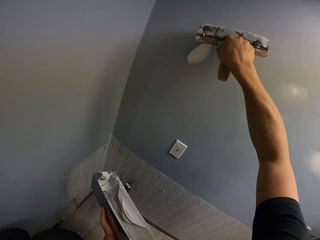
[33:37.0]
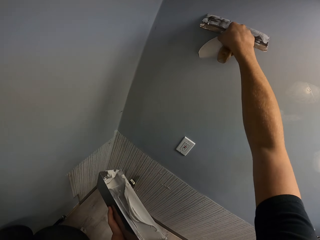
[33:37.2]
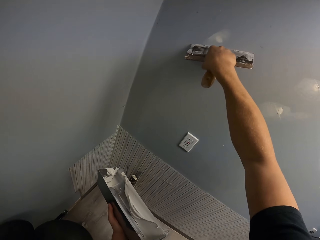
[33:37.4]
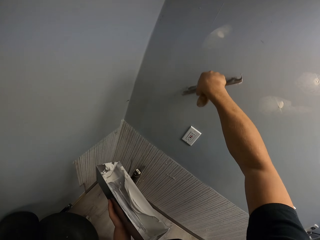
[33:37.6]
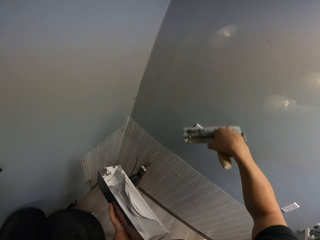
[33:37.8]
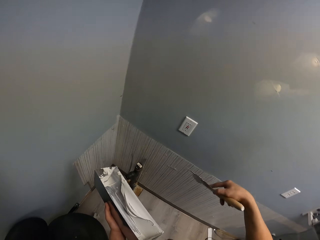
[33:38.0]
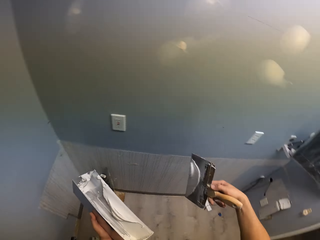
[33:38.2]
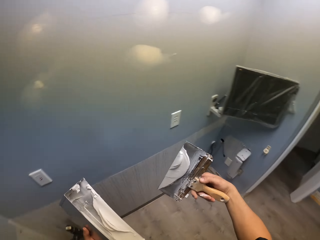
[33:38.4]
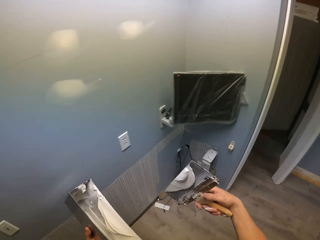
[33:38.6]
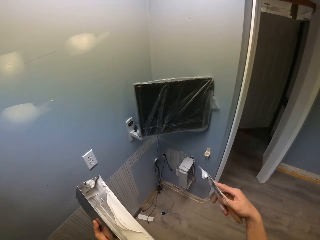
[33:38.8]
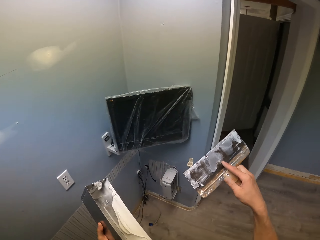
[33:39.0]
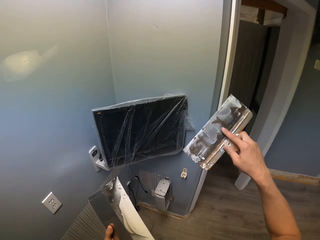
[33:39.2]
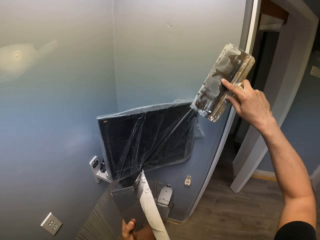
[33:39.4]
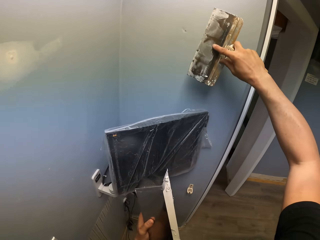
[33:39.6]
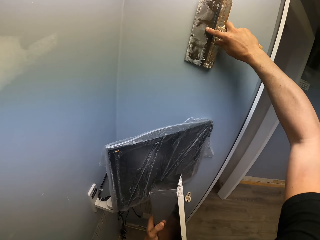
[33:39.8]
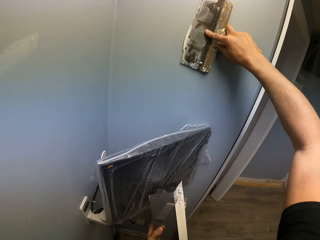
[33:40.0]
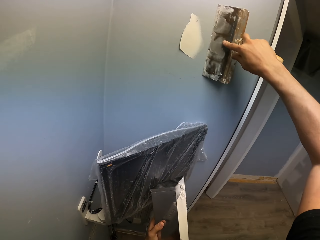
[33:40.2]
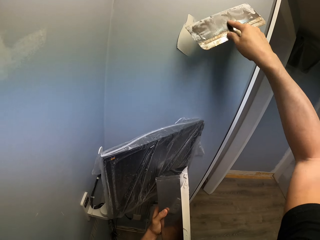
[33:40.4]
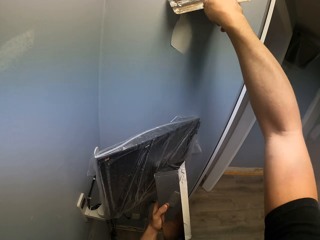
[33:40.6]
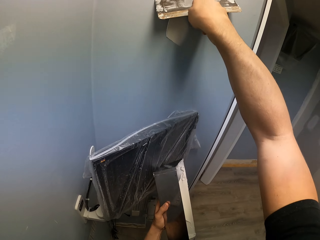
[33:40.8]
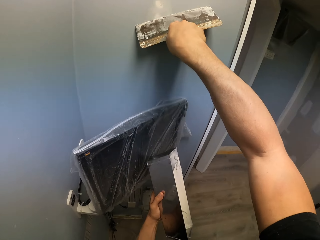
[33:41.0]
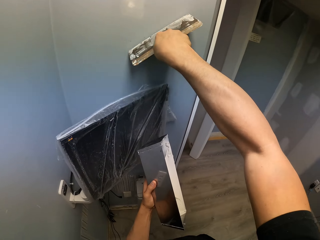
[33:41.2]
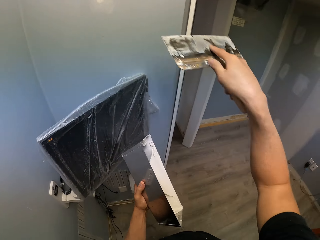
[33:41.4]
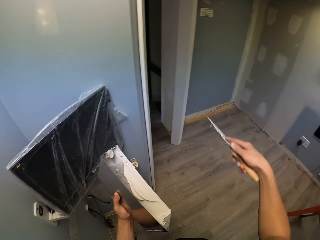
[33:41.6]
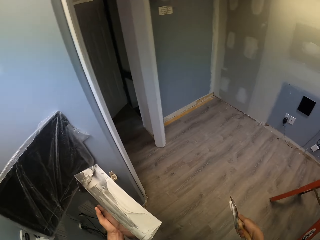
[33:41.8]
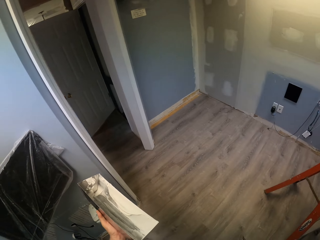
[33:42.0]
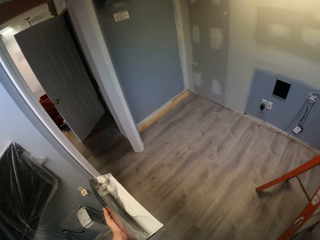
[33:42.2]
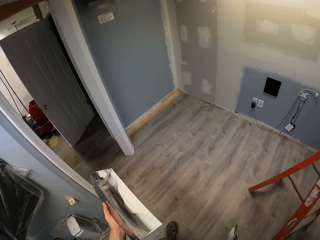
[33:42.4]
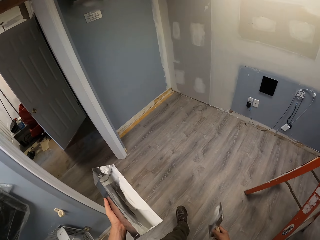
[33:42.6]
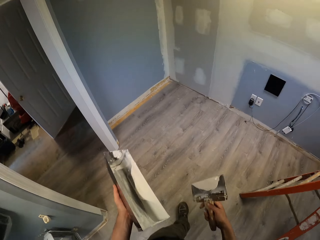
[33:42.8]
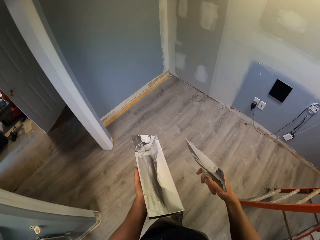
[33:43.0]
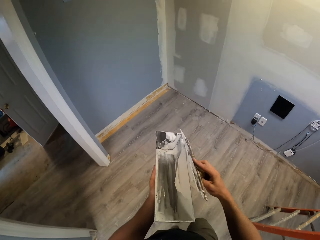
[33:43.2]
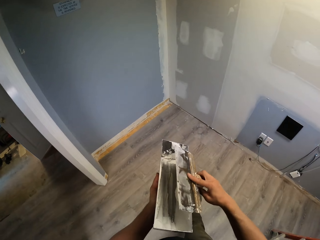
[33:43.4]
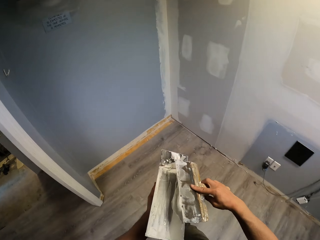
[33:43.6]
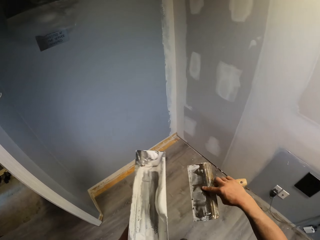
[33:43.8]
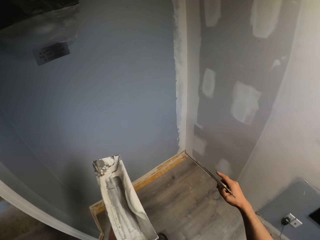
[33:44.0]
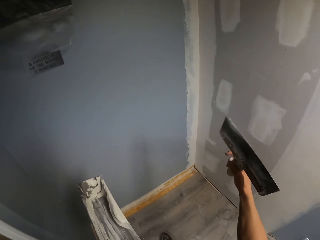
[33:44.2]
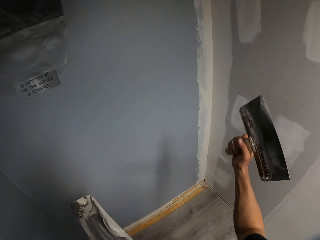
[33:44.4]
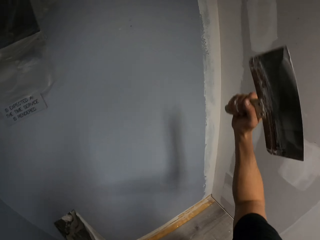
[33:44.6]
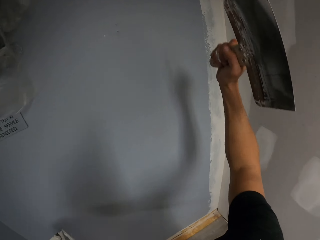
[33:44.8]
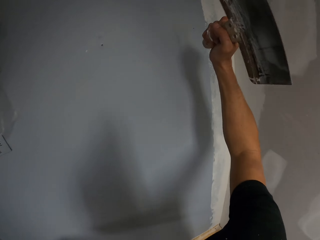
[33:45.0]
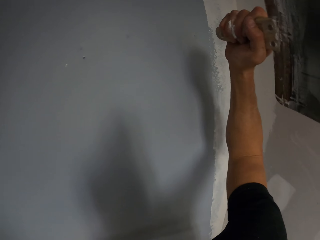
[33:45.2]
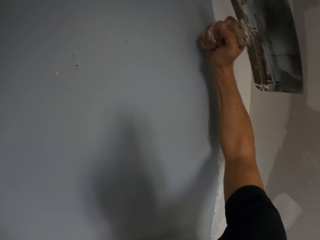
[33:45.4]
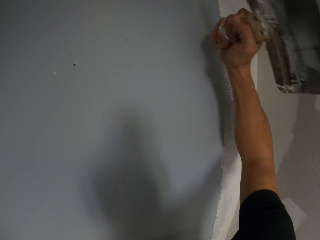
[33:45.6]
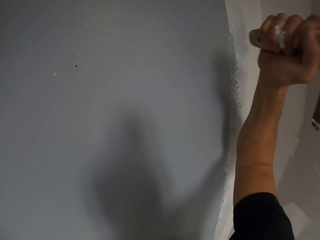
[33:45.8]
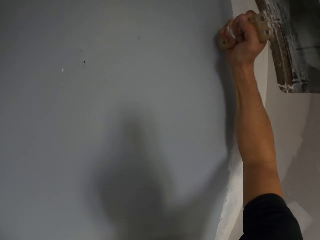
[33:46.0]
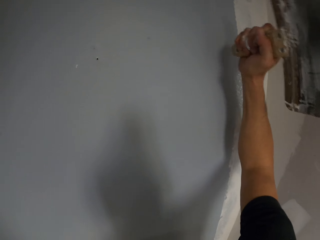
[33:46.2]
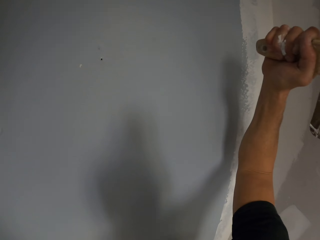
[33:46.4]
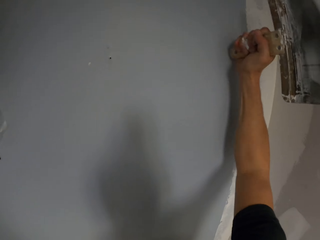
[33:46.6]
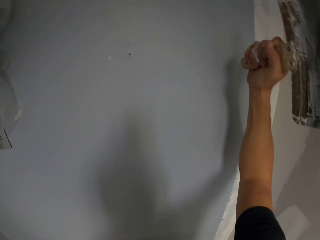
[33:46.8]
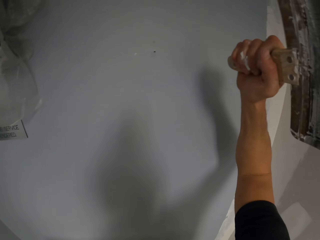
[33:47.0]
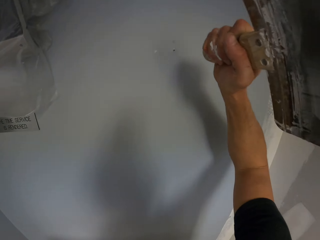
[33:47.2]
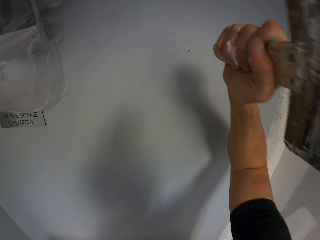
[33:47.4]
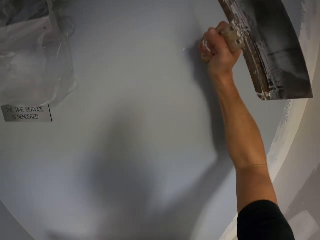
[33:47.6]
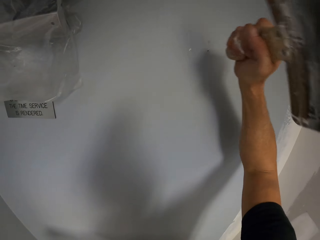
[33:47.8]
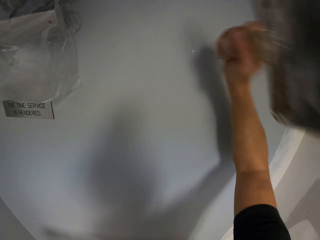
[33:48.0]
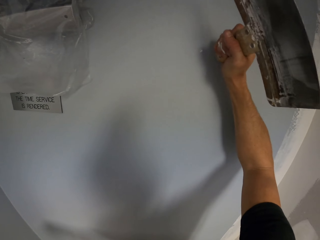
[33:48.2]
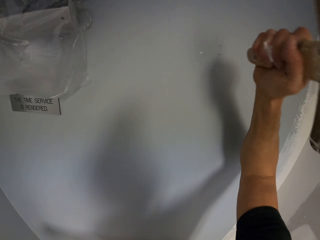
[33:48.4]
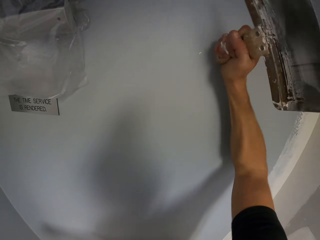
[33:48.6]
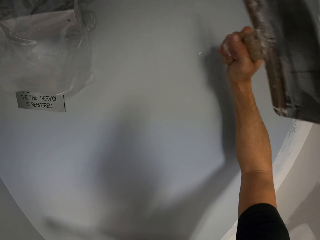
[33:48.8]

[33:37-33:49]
The camera wearer walks around the house. They wipe the paint on a trowel. They put a paintbrush into a container. They hit the wall with the trowel.

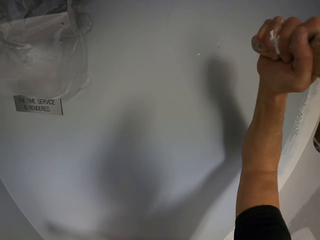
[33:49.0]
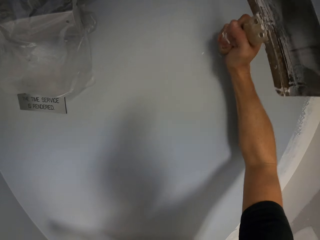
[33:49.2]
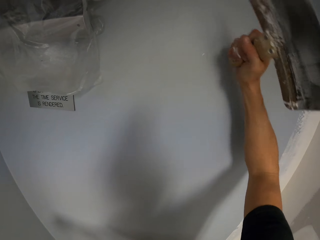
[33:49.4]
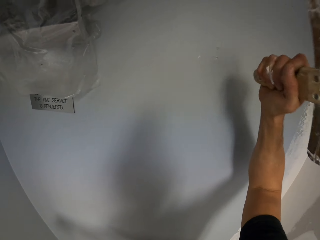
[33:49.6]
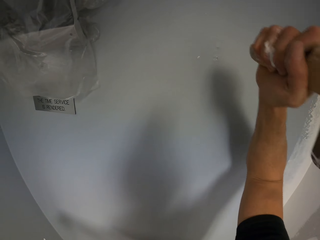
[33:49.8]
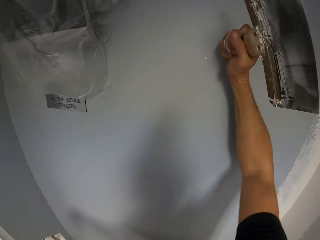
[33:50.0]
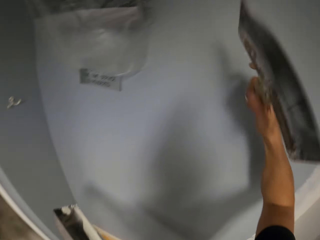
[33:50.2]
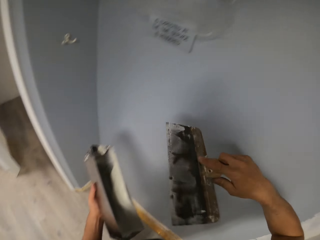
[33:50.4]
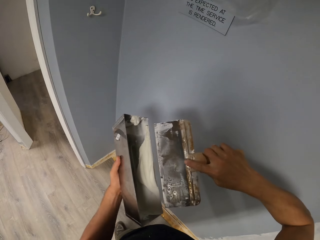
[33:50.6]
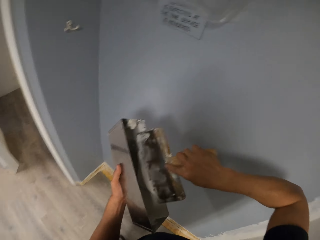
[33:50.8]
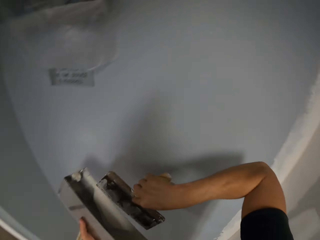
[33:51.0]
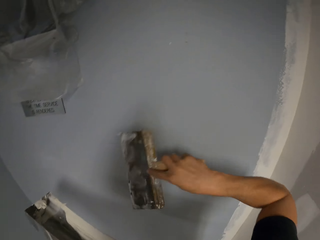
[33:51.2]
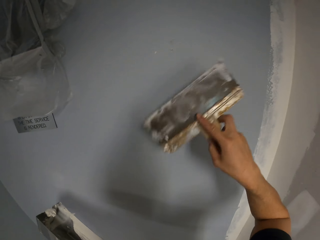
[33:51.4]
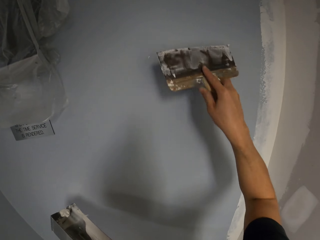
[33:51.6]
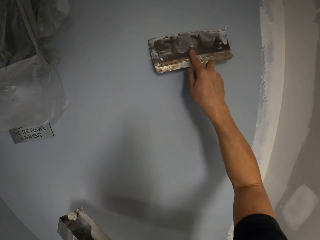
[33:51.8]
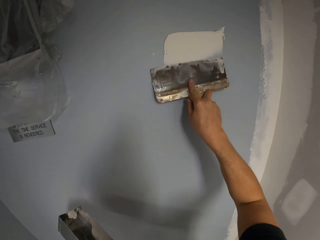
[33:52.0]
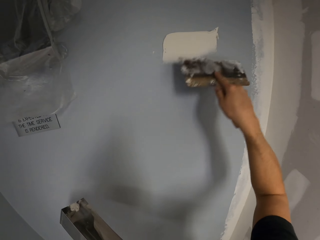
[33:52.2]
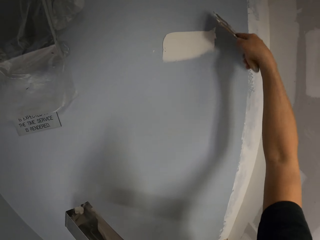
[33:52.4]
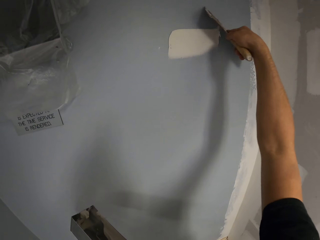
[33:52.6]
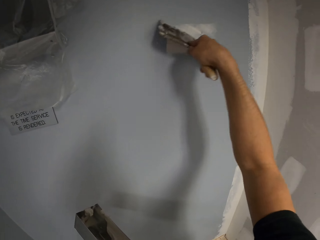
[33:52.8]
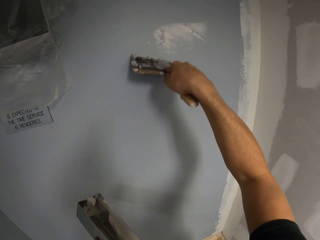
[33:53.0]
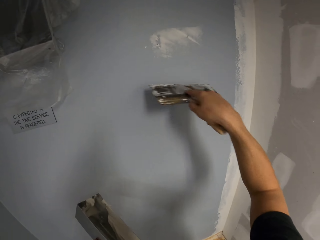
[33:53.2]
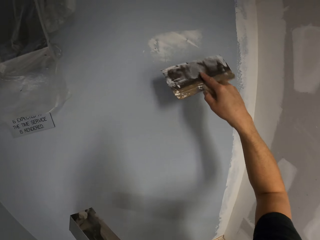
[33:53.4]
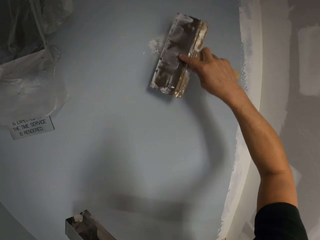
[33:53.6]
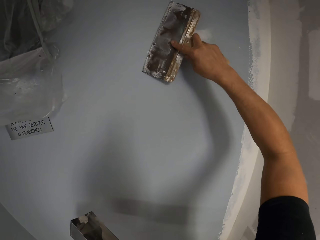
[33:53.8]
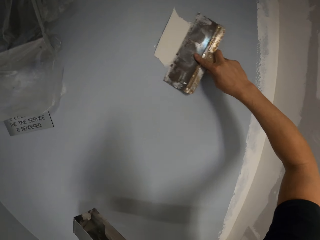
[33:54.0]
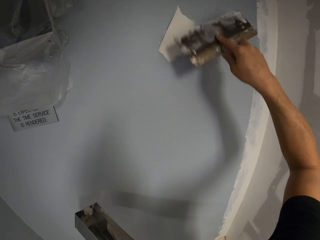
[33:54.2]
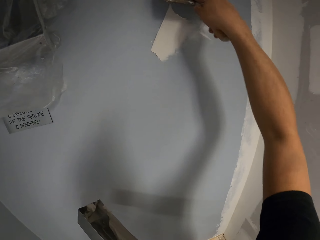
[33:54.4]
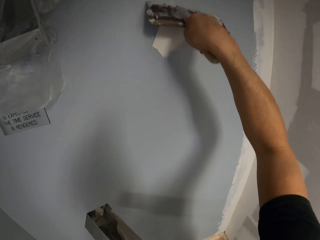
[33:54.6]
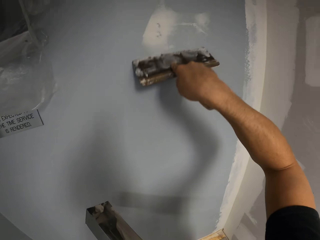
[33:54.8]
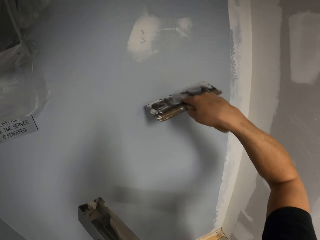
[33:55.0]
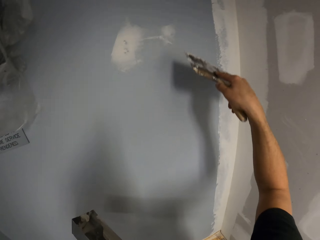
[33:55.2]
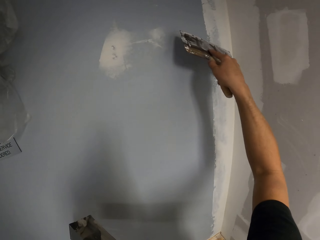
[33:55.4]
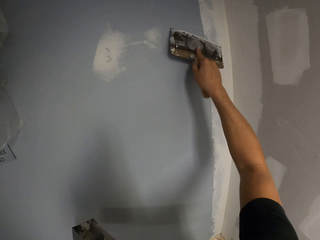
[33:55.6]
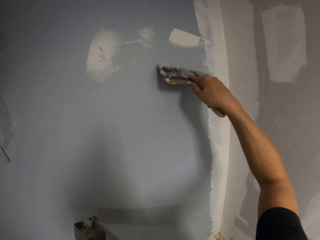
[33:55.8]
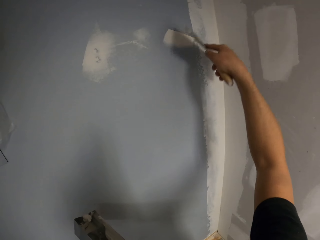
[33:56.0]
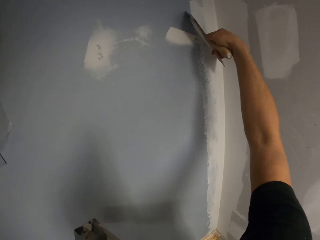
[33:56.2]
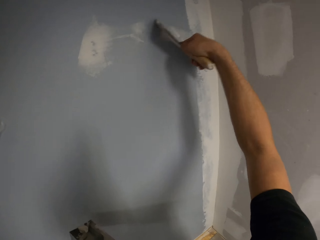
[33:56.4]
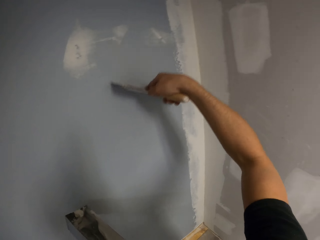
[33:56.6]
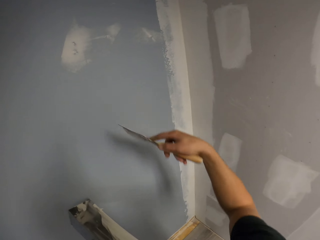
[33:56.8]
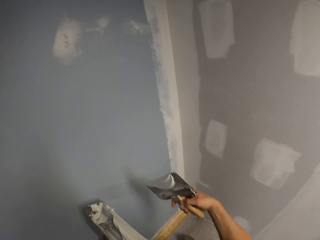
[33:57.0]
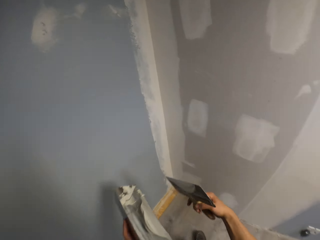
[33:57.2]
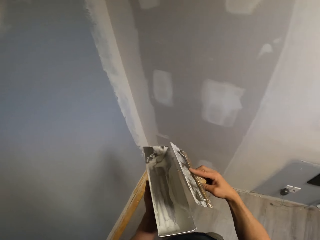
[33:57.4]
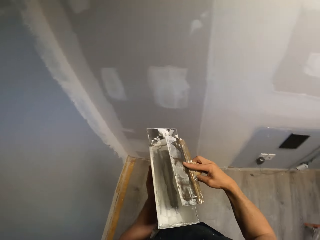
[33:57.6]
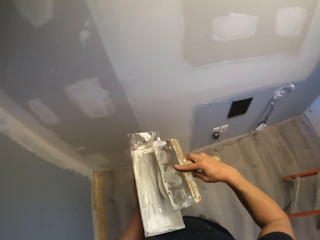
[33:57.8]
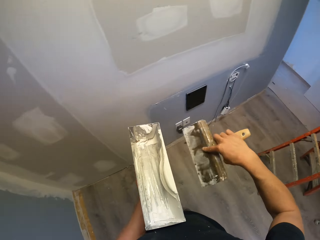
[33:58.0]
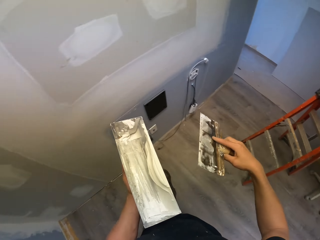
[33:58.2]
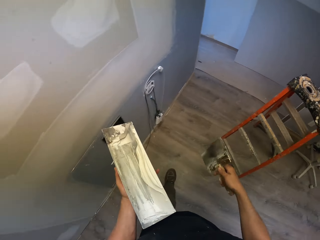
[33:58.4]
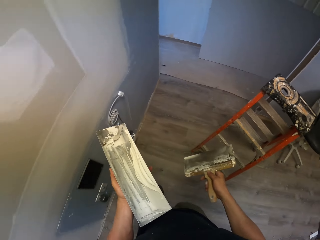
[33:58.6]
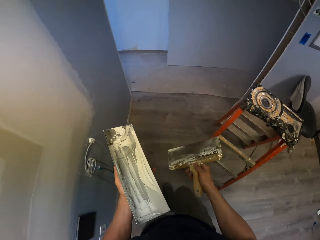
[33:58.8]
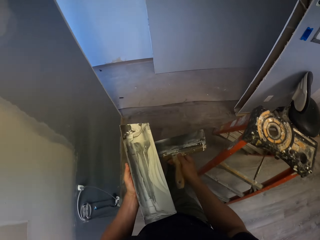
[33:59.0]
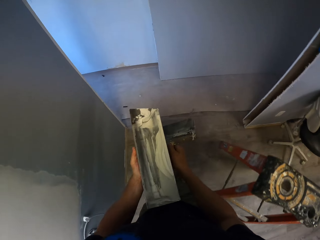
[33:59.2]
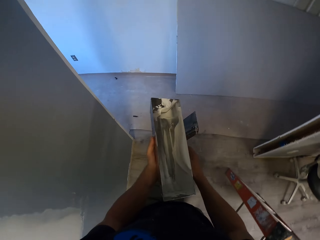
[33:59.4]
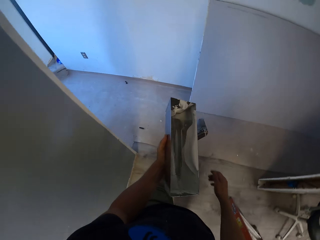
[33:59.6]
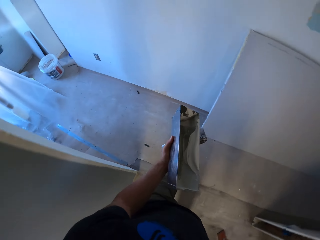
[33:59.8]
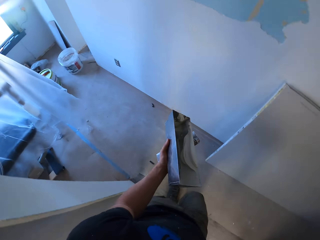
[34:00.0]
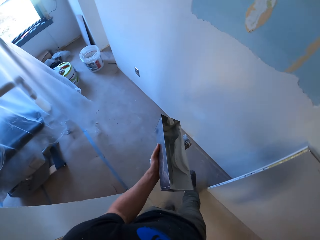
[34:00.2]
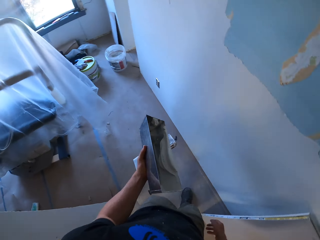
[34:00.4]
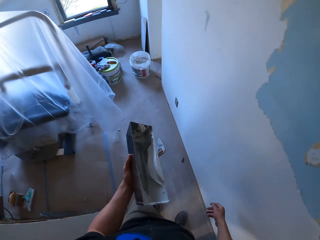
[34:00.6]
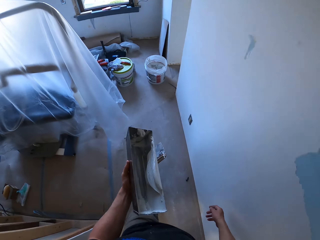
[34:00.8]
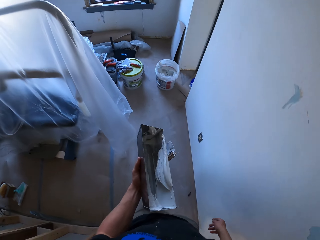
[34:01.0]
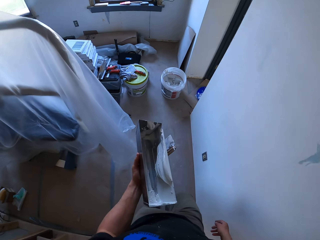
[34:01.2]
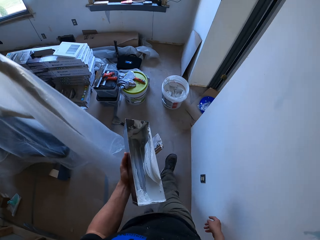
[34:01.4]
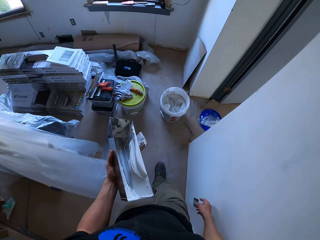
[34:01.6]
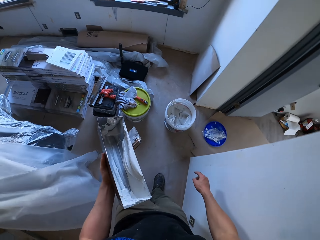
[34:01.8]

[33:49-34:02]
The camera wearer scoops the paints in the container with a trowel. They put a paintbrush into the container. They paint the wall with the trowel. They wipe the paint on the trowel and walk around the house.
